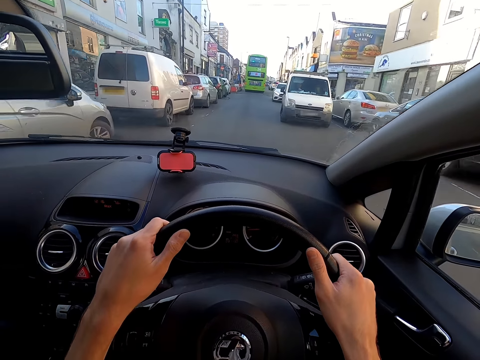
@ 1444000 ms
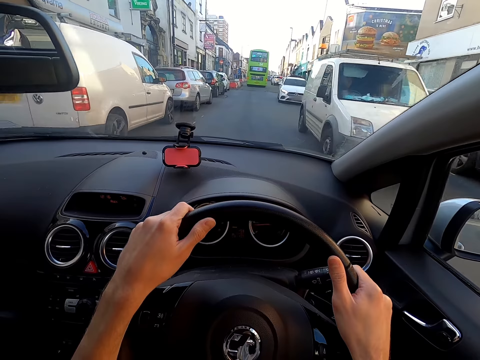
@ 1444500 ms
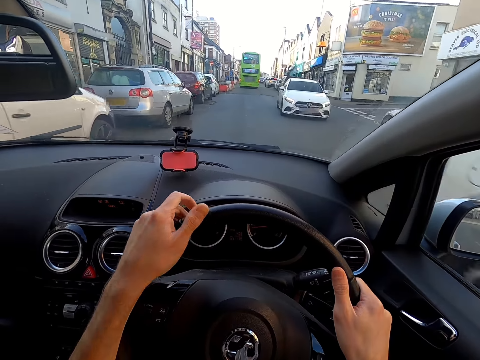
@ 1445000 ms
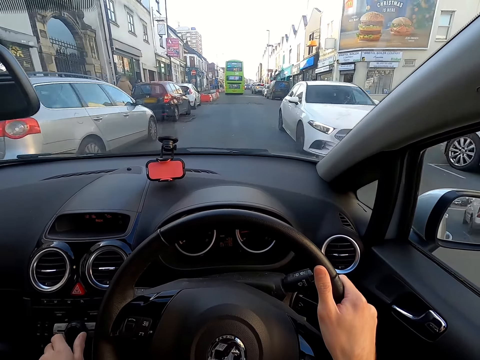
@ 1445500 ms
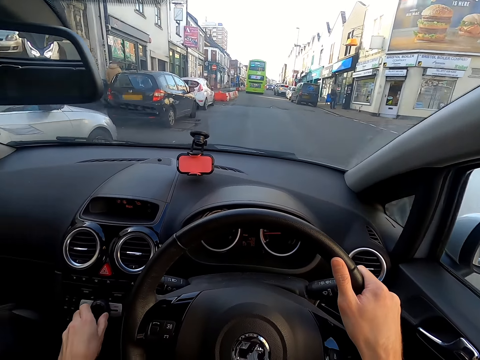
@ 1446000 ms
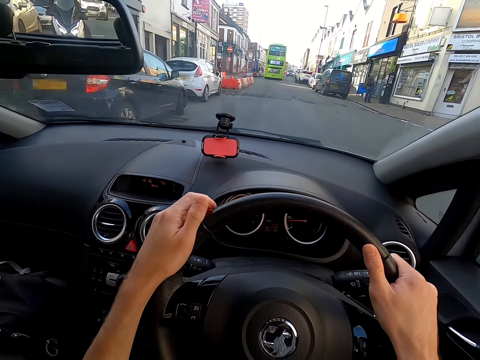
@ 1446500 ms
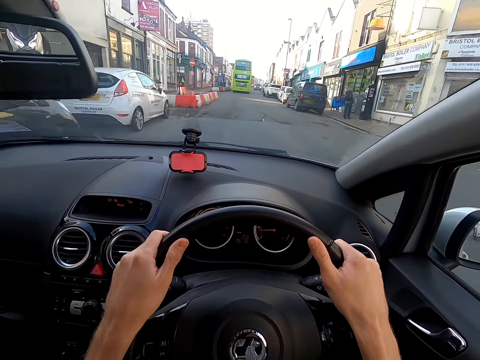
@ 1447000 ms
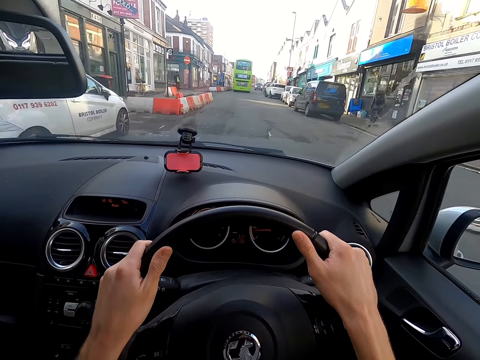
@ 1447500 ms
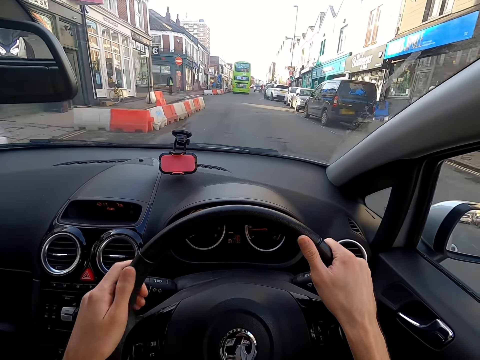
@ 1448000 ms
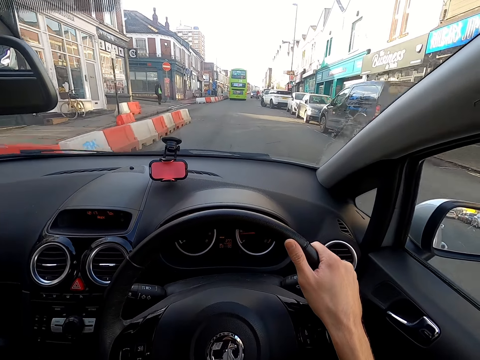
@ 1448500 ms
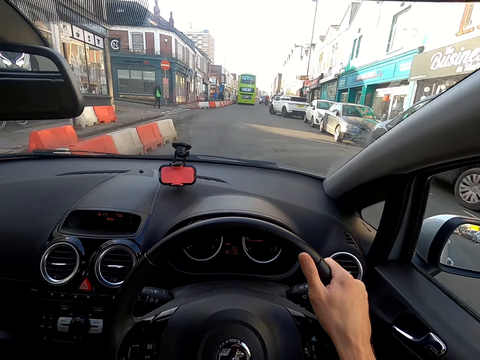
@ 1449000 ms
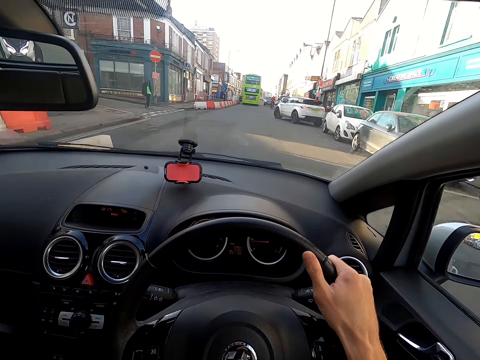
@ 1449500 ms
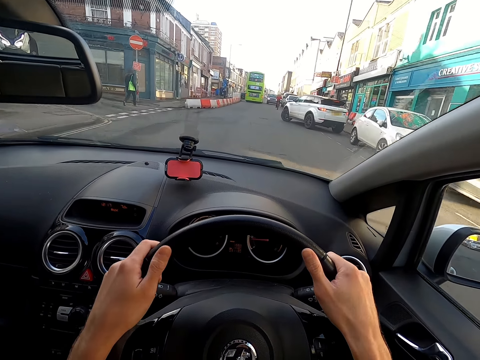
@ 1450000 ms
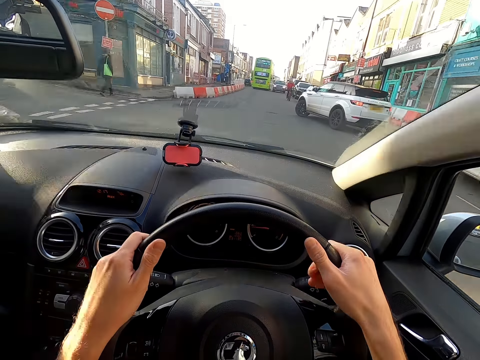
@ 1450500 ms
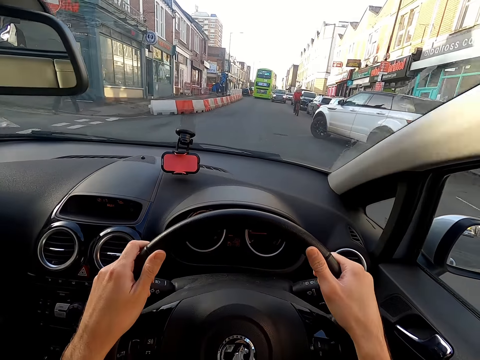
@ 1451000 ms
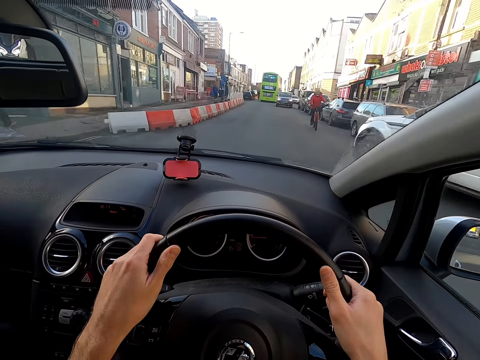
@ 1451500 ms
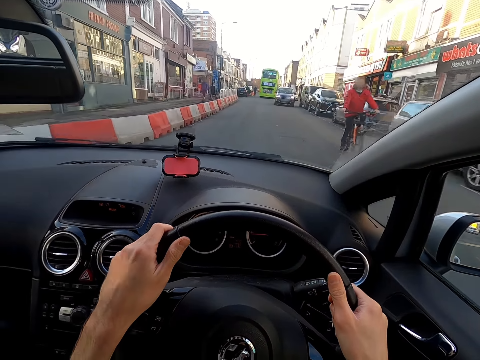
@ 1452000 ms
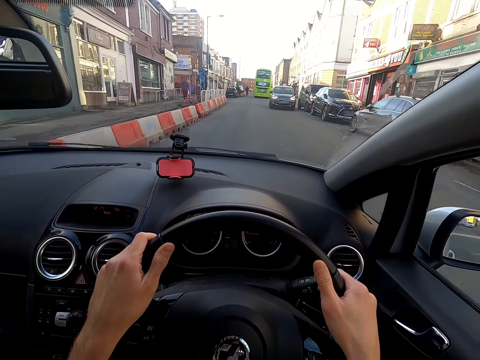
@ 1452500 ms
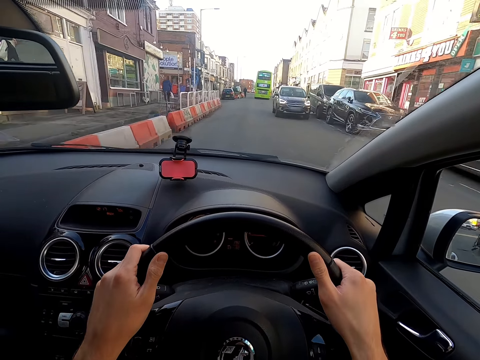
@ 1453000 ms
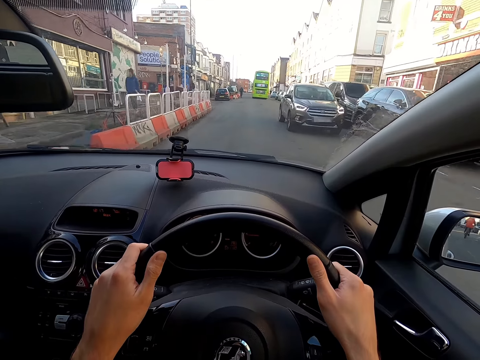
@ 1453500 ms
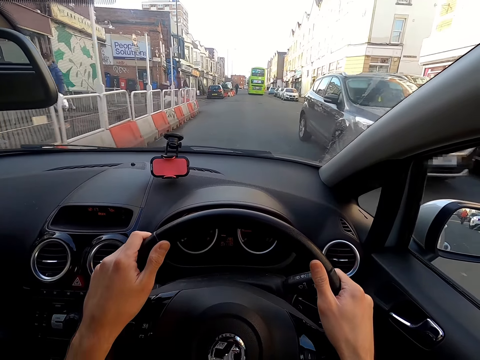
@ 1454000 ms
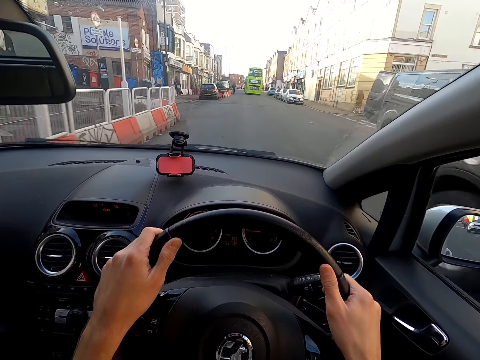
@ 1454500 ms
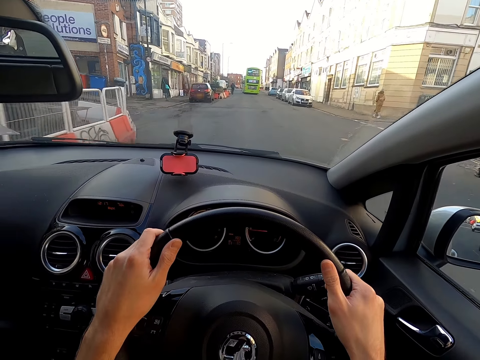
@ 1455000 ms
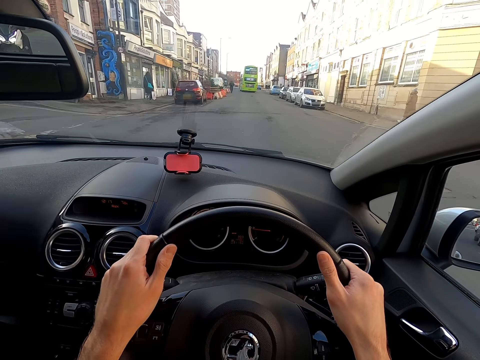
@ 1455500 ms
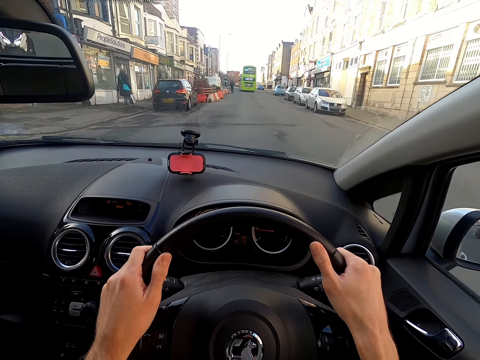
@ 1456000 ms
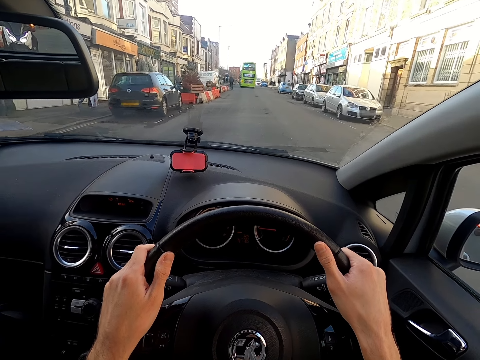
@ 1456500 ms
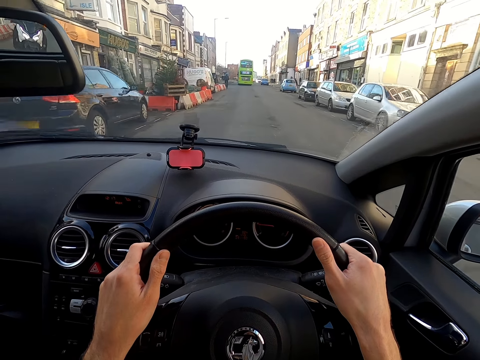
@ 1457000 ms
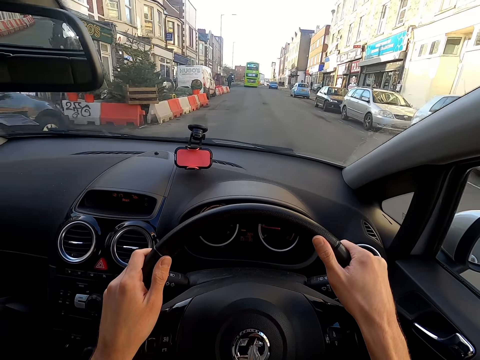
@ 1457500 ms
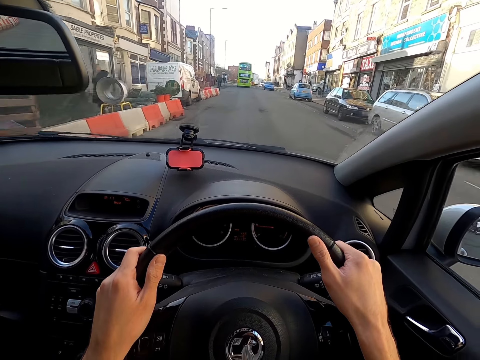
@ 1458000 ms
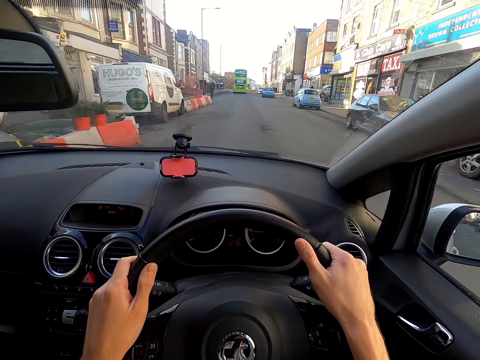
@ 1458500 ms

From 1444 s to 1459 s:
The camera wearer removes a hand from a steering wheel. She rotates the knob on the dashboard of the car with her left hand. She turns the steering wheel of the car with both hands. She holds the steering wheel with both hands. She removes a hand from the steering wheel. She holds the steering wheel with both hands.

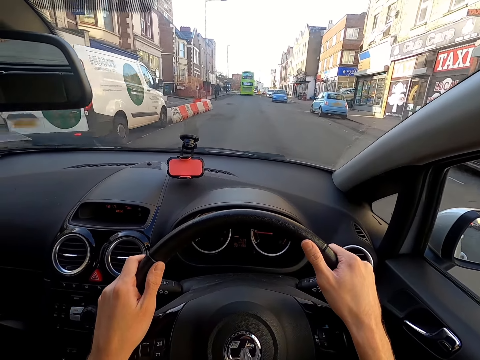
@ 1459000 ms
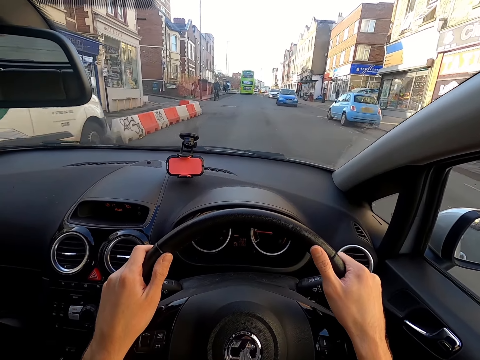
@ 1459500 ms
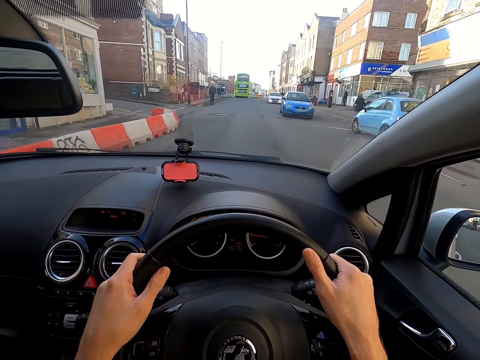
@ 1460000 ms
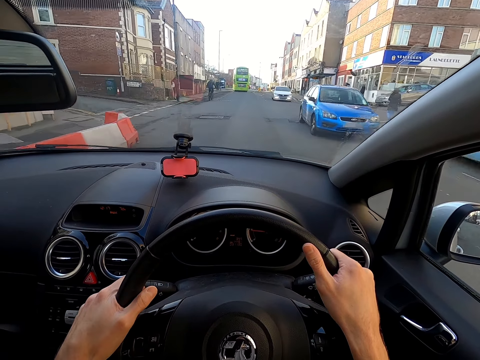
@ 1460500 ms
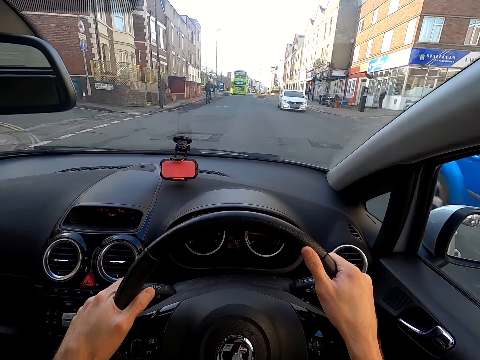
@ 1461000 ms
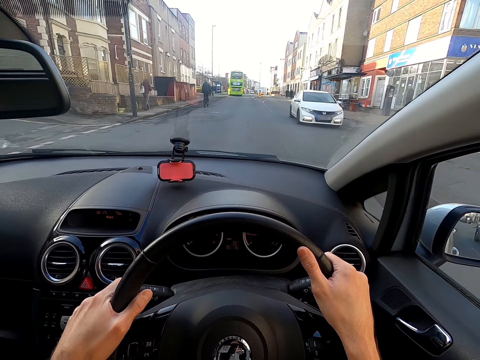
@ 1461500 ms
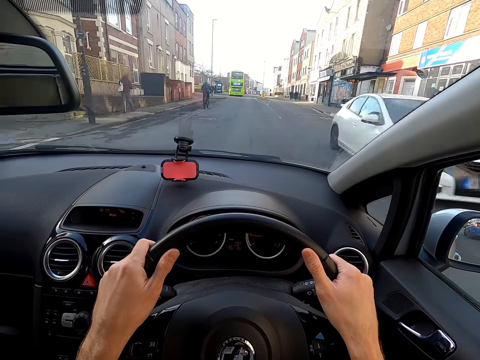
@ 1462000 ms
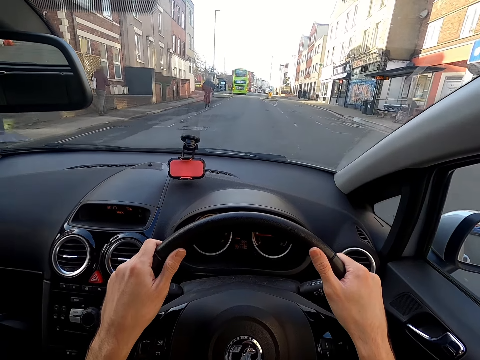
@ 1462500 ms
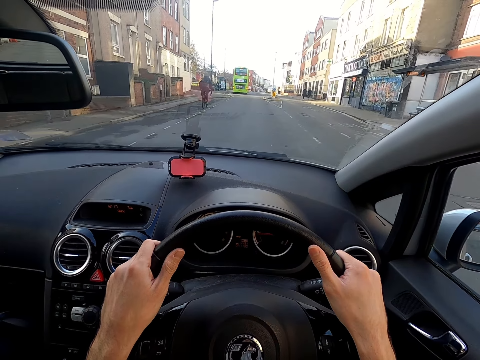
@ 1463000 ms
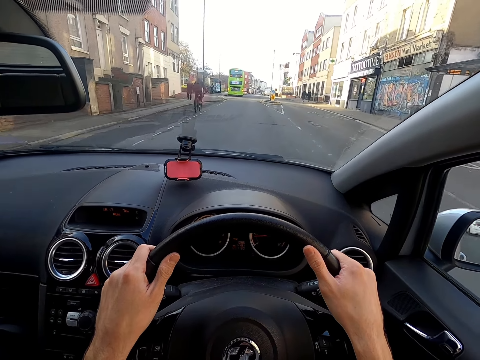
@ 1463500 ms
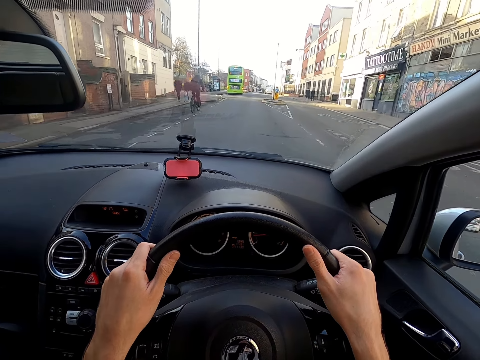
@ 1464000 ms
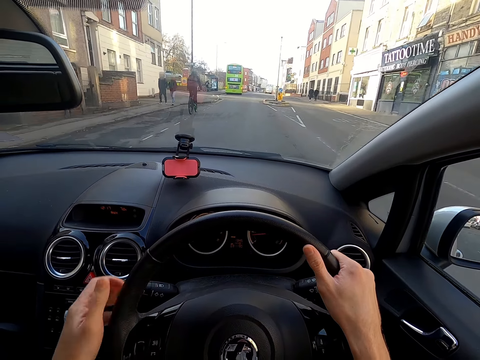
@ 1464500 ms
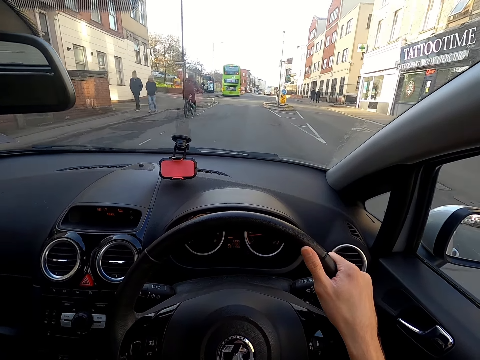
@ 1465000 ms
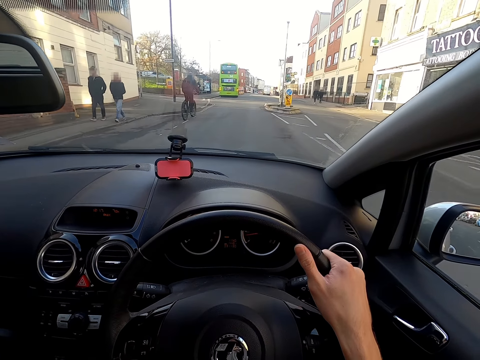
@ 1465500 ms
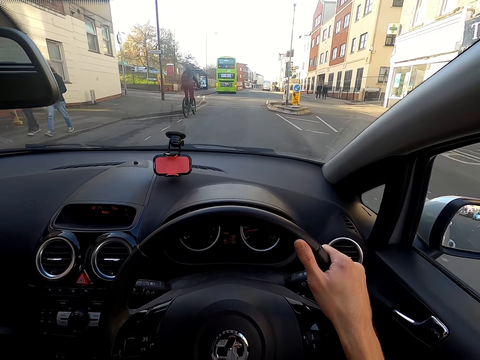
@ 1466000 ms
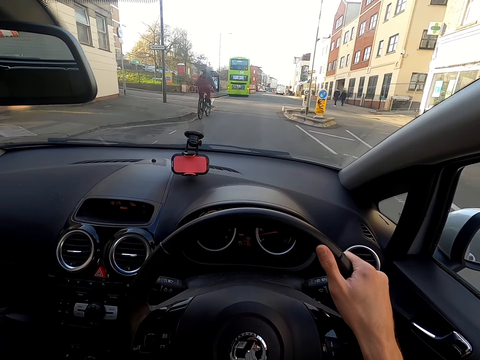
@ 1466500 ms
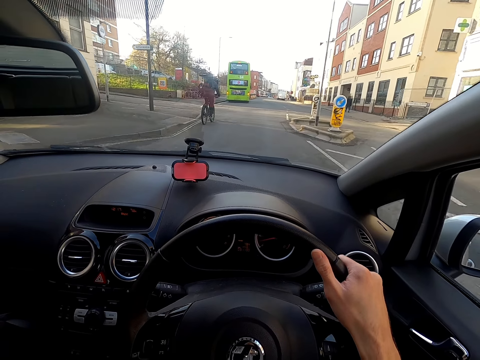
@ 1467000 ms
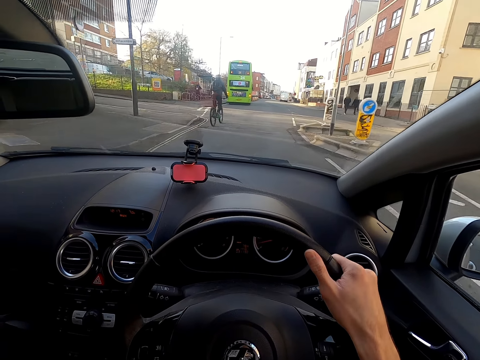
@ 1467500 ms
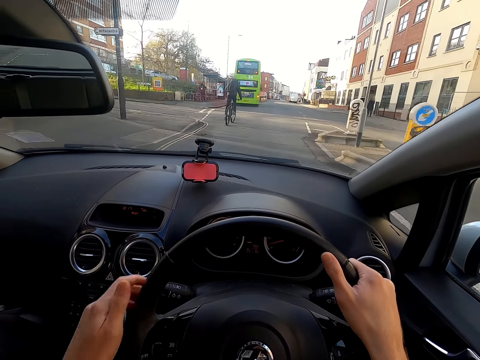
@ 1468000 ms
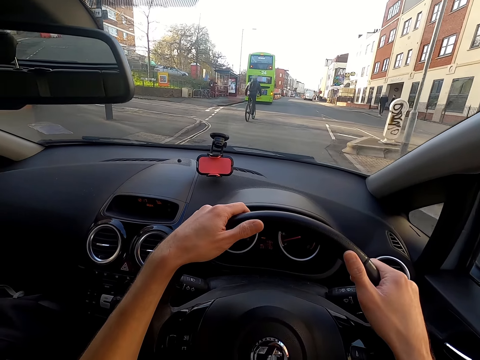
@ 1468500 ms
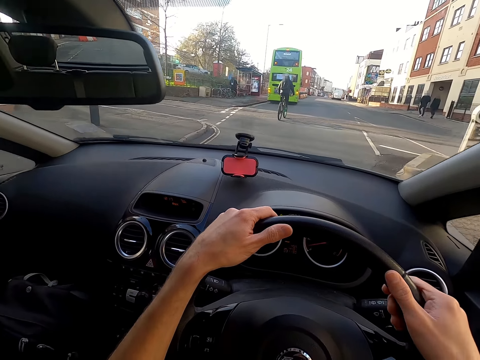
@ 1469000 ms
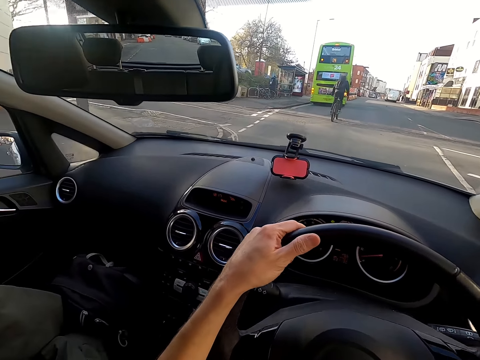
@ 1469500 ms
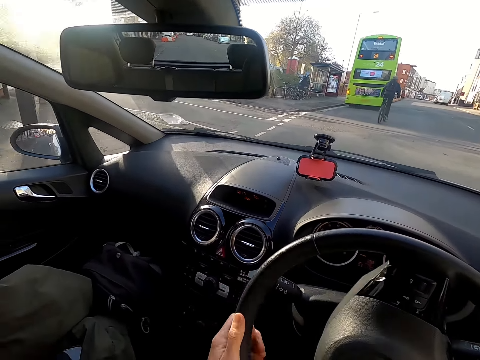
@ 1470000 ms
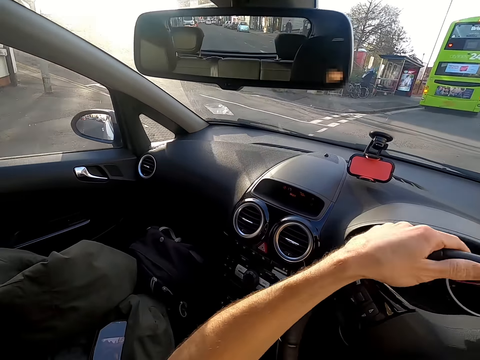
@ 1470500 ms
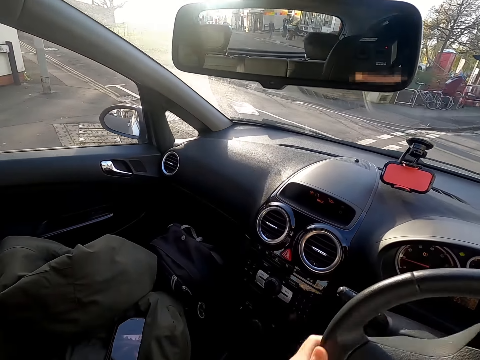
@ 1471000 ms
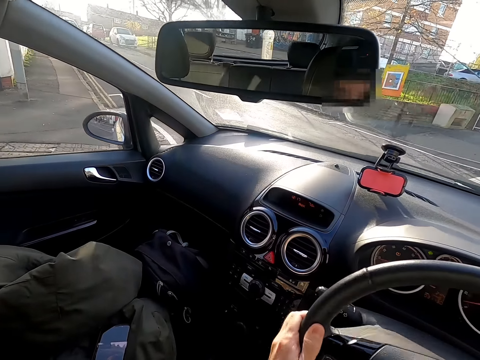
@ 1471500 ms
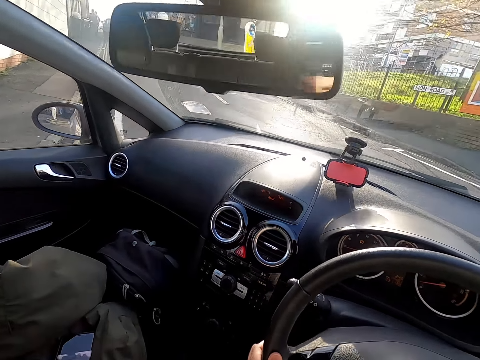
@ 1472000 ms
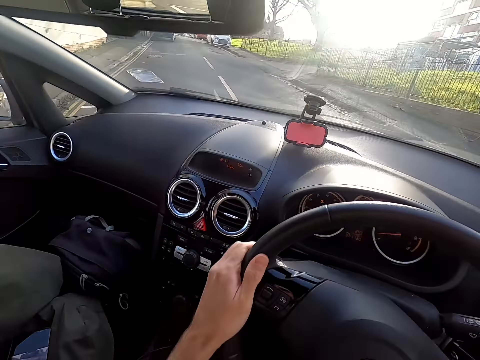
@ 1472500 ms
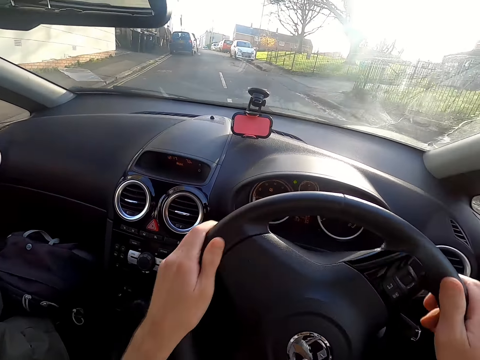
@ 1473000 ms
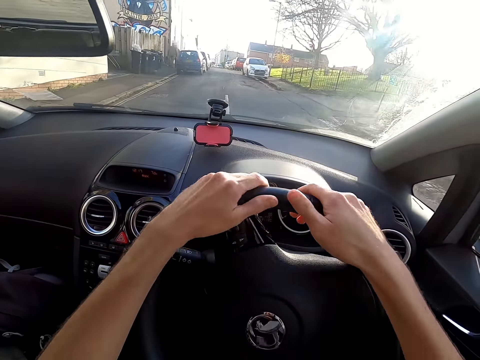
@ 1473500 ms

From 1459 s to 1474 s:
The camera wearer taps the indicator stalk of the car with her left hand. She pushes down a gear lever. She turns the steering wheel of the car with both hands. She removes a hand from the steering wheel. She holds the steering wheel with both hands. She makes a left turn.
